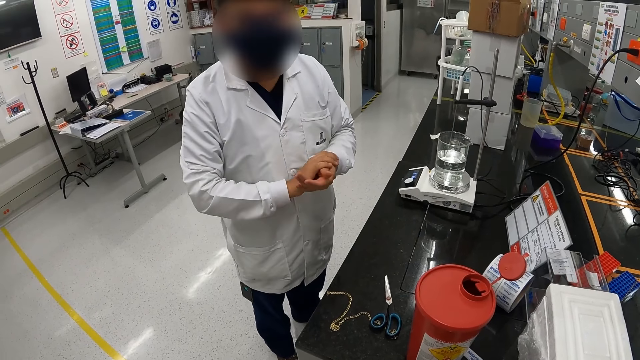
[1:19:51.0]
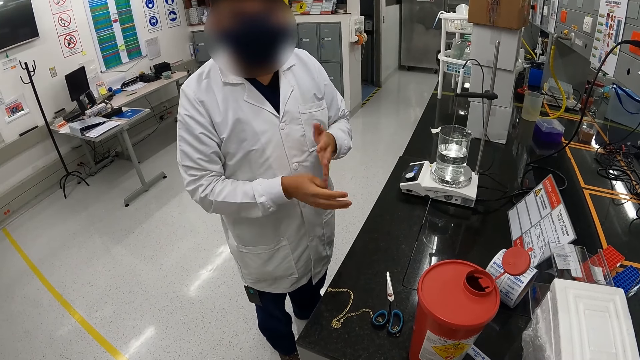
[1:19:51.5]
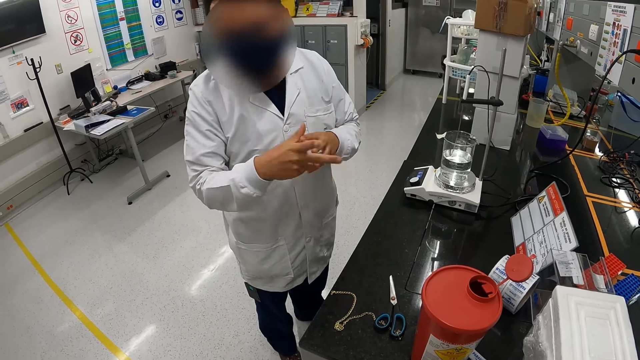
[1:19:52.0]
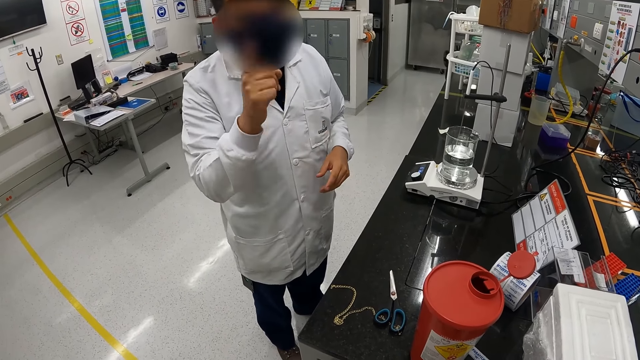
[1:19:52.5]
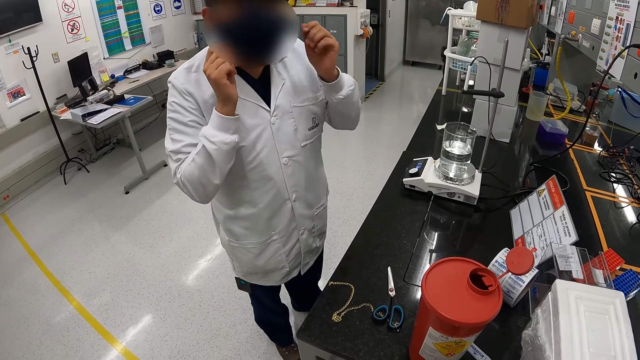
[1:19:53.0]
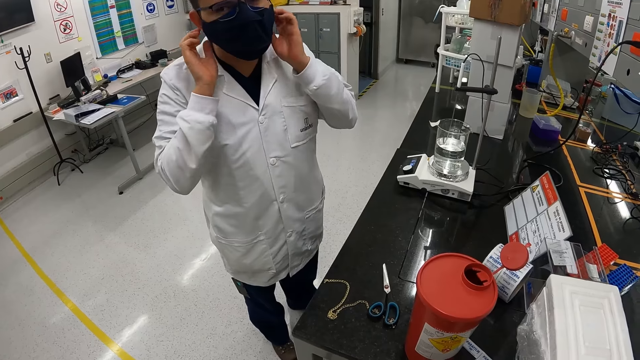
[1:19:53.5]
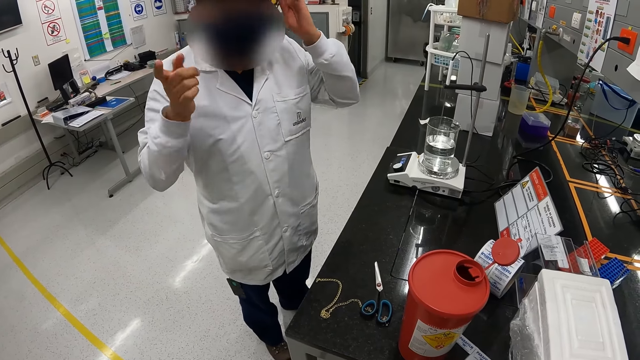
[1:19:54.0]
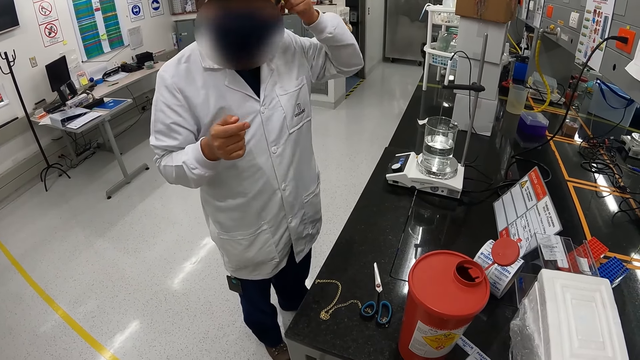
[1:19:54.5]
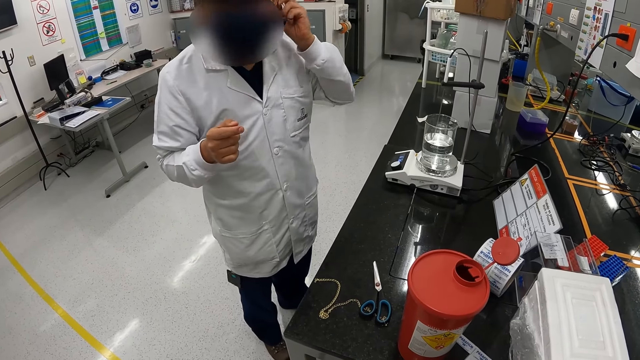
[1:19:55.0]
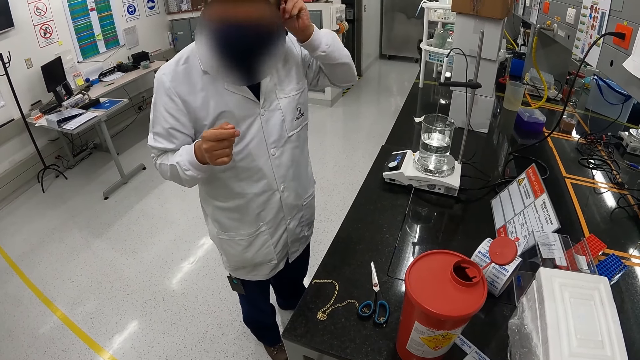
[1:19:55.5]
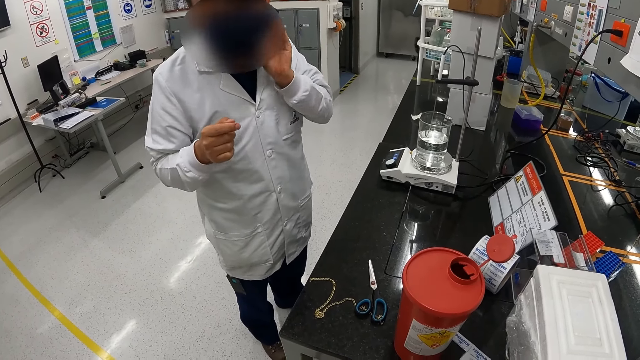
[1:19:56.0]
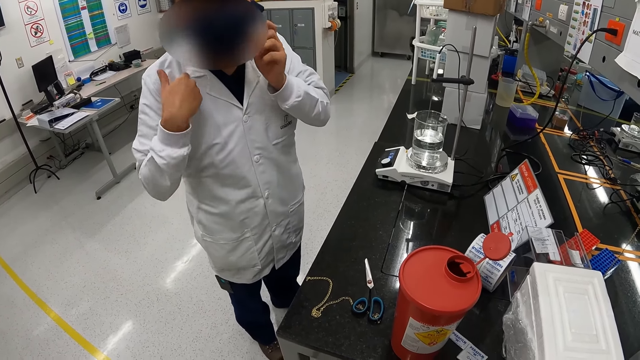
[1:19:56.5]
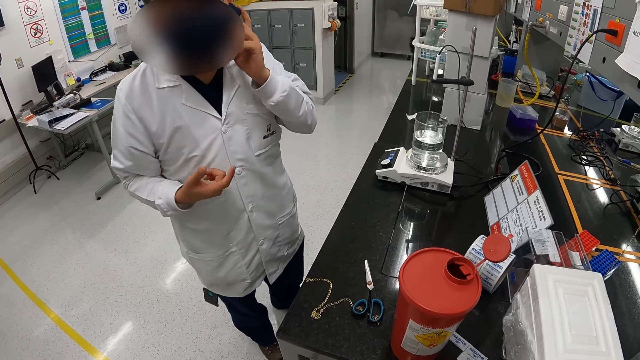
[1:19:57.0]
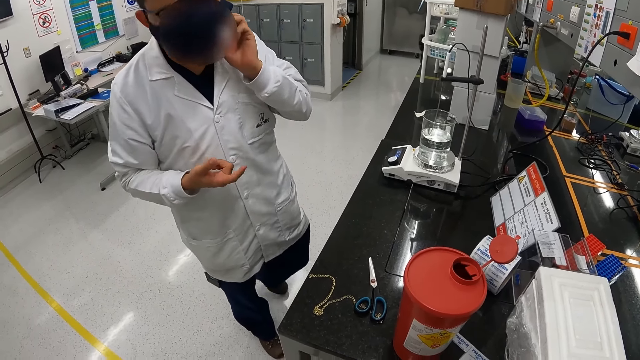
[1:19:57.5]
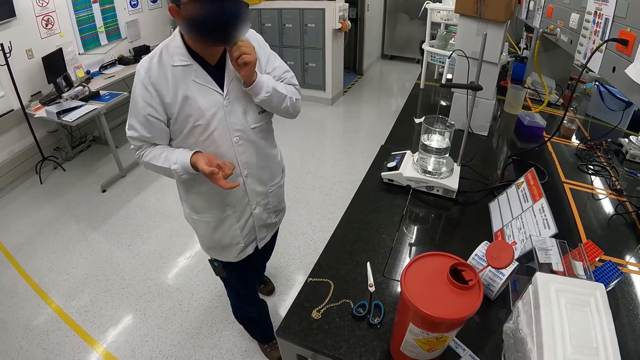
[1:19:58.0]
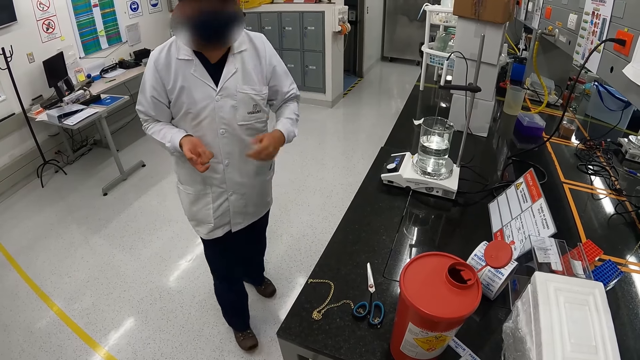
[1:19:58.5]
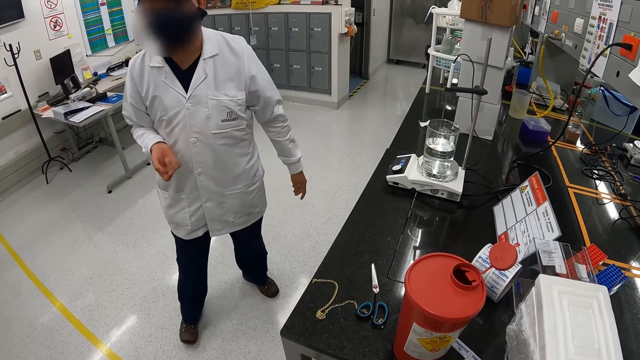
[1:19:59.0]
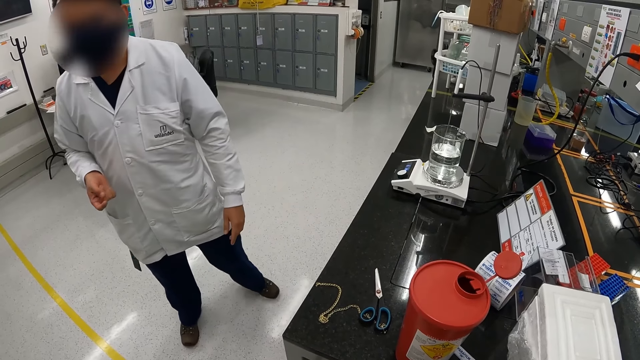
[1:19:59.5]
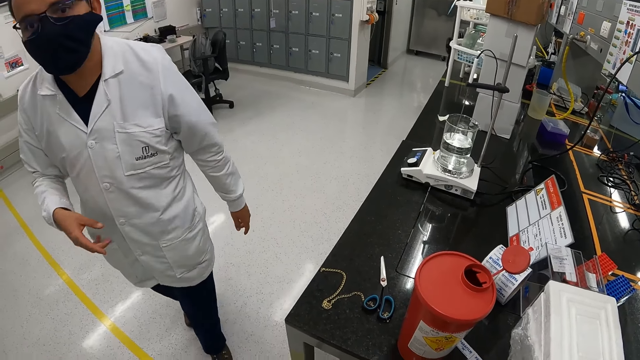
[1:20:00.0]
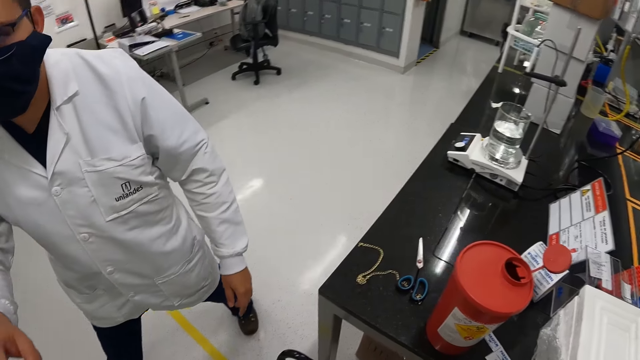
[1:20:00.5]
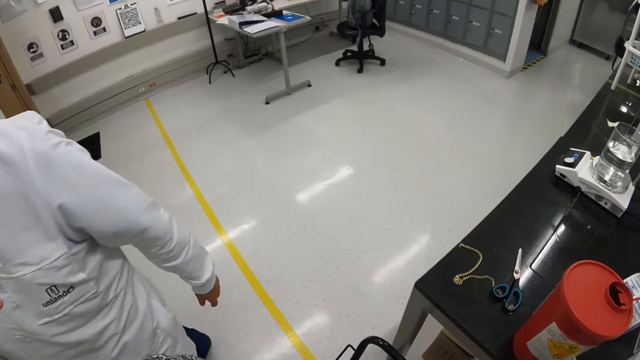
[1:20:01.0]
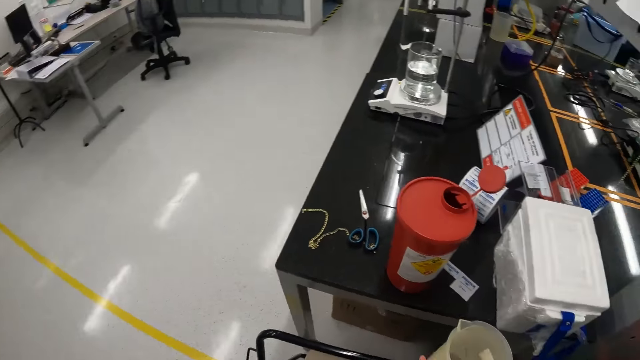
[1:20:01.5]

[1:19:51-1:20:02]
A man rubs his hands. The man moves the hand. The man gestures with his finger. The man touches the face mask. The man gestures with his hands. The man adjusts the face mask. The man walks away from the camera wearer in the room.

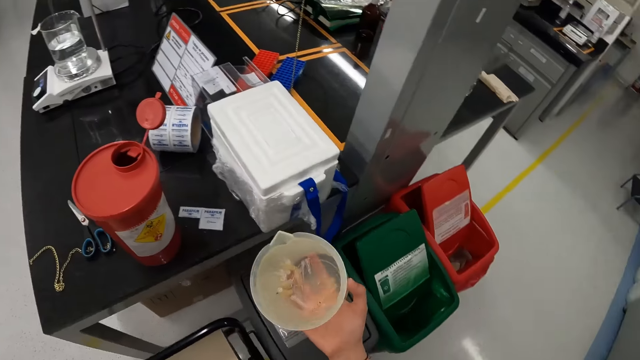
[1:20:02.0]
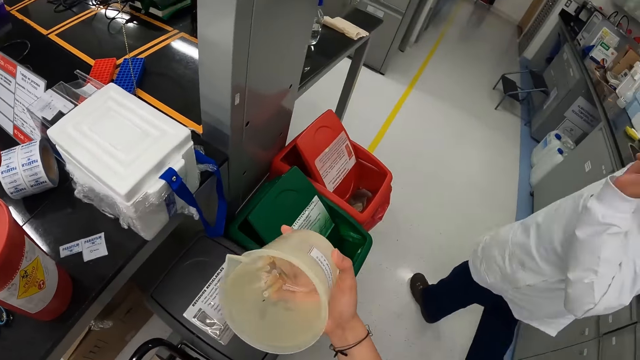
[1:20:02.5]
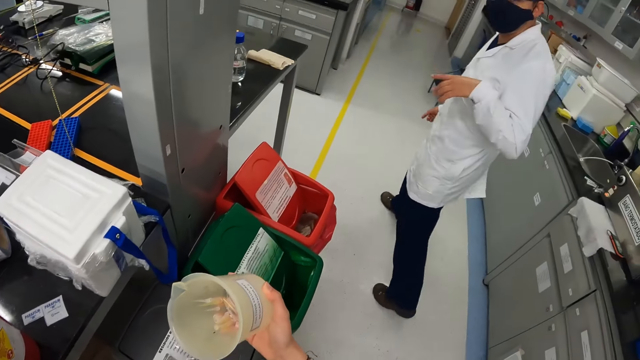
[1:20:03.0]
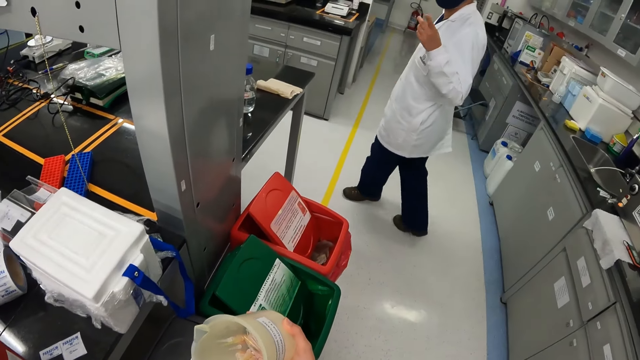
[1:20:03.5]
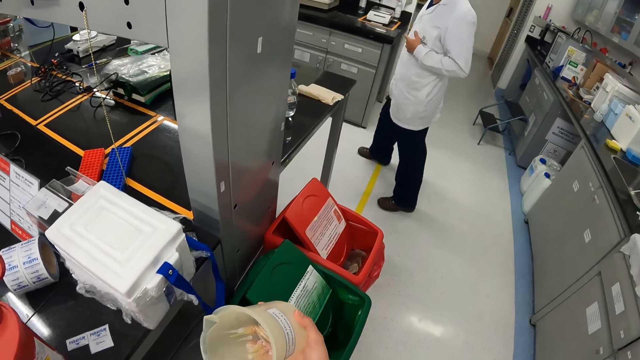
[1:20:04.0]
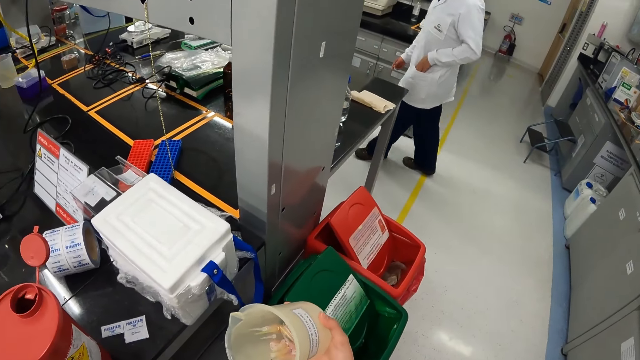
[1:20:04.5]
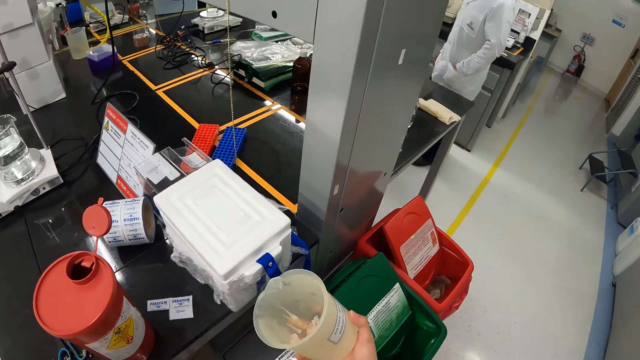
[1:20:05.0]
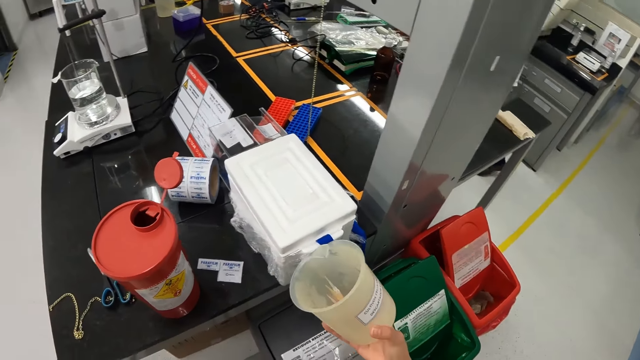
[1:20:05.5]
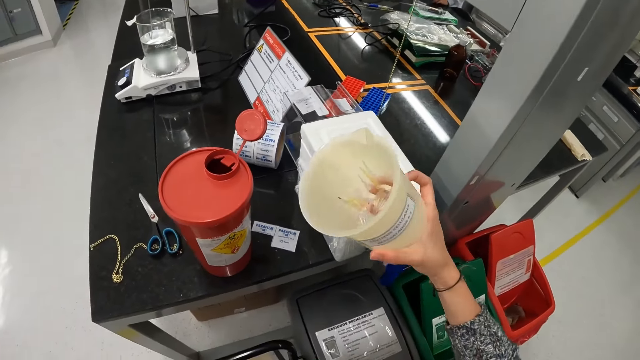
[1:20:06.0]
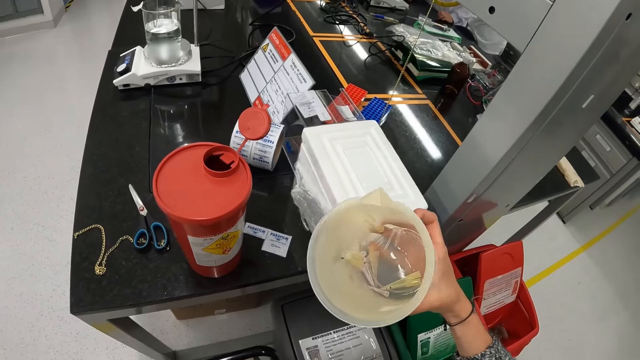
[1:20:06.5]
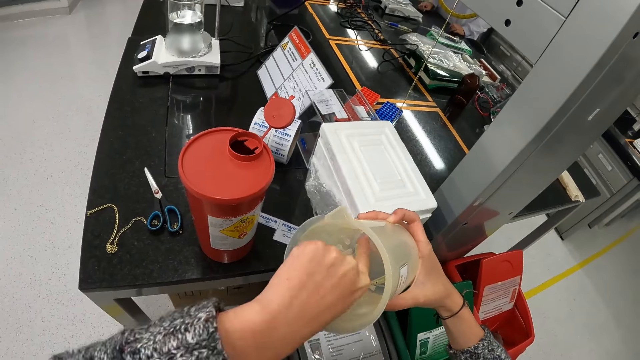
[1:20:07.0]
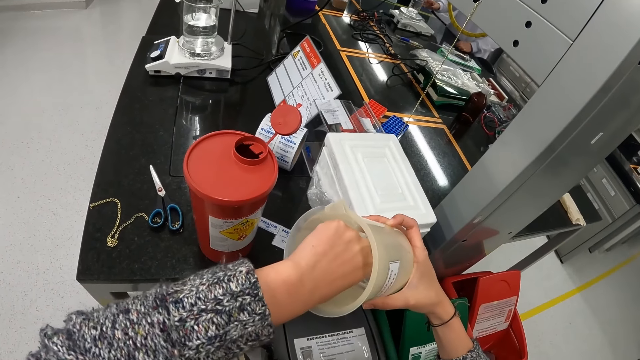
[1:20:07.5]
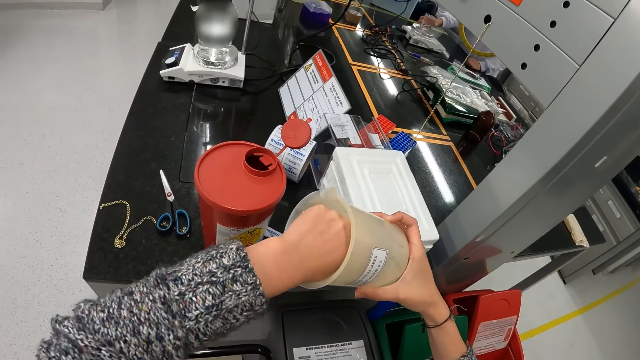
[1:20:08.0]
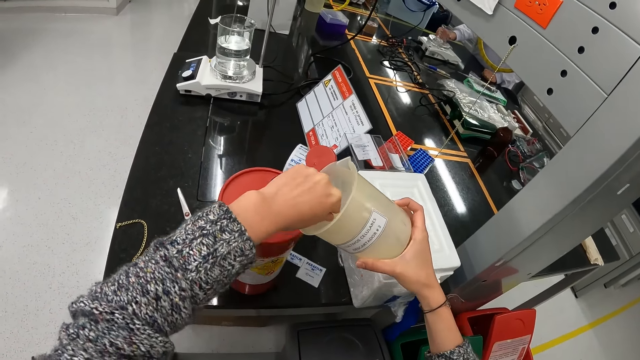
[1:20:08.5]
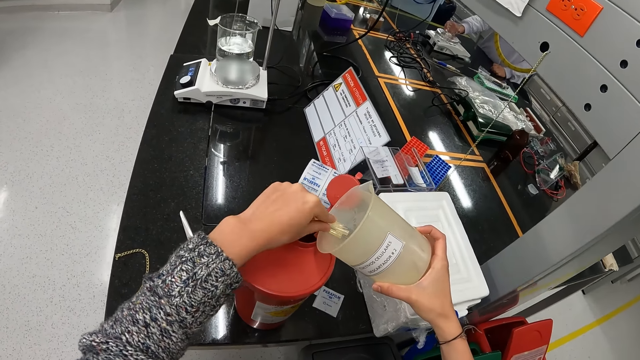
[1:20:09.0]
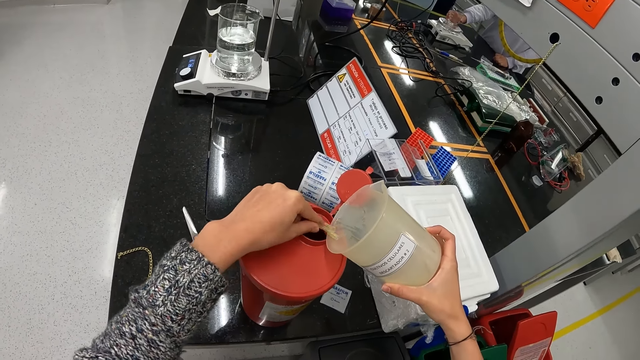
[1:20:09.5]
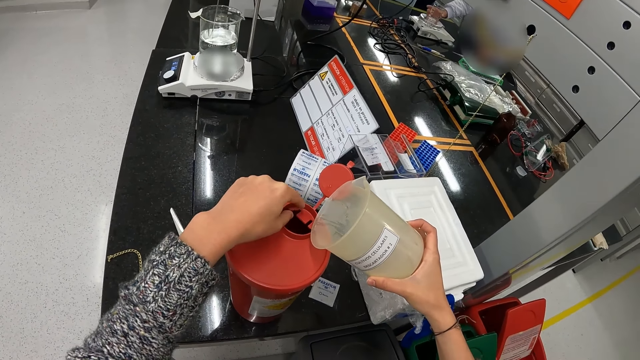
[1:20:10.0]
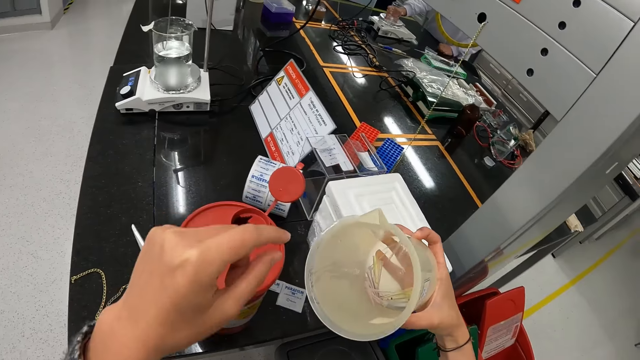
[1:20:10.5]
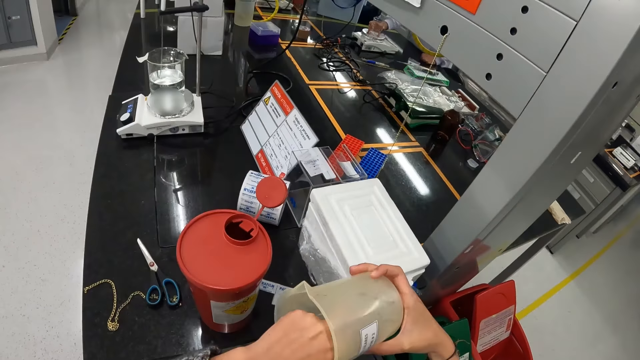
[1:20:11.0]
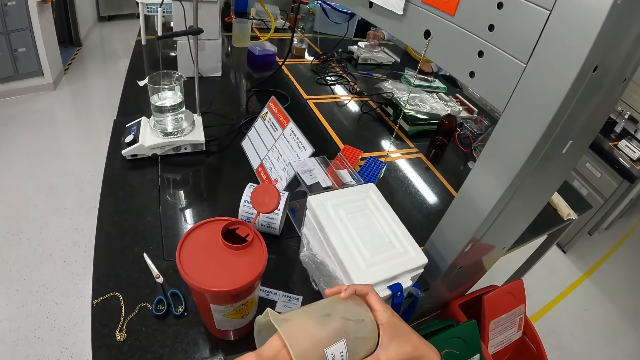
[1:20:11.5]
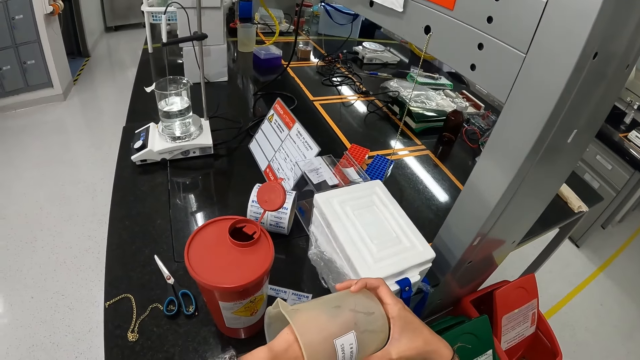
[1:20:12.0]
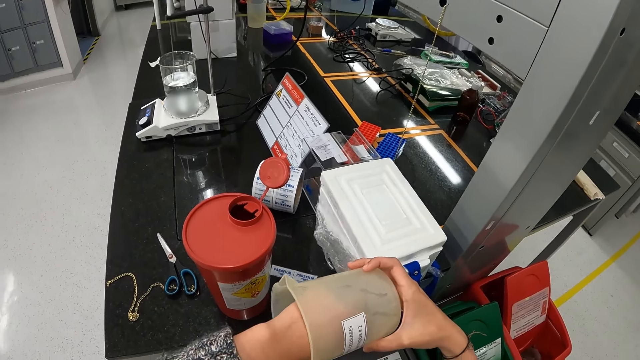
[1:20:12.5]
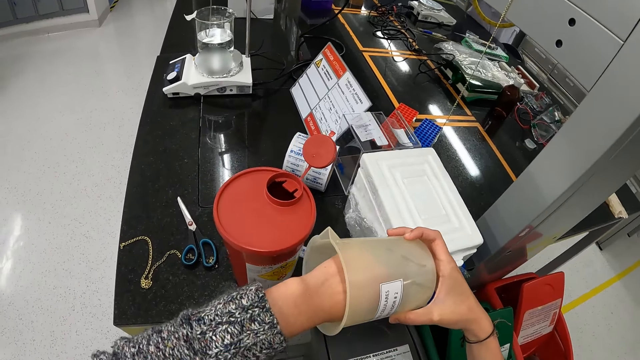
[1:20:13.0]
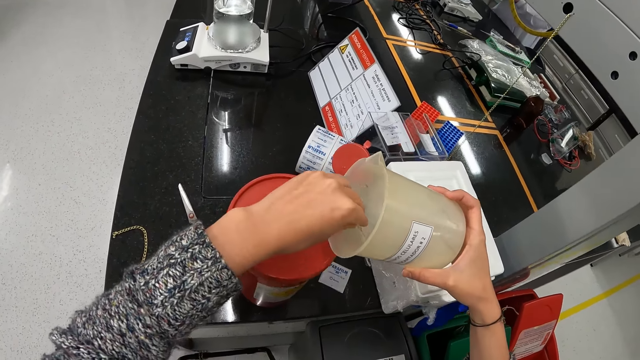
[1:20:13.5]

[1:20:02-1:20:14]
The camera wearer looks at the jug or liter cup. They shake the jug. A man walks around the lab. The camera wearer looks at the liter cup and shakes the jug. They pick up something. They drag the needles into the container. They remove something. They look inside the jug.
